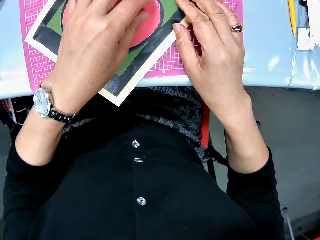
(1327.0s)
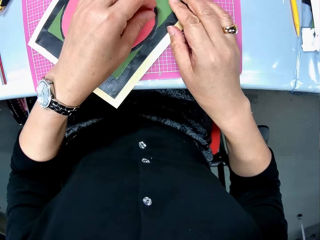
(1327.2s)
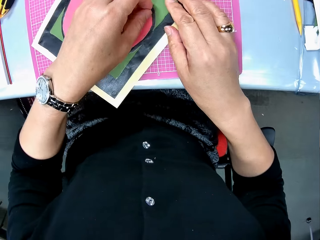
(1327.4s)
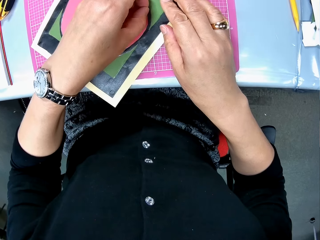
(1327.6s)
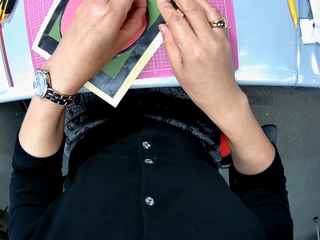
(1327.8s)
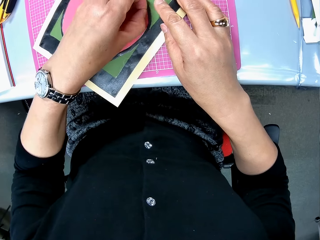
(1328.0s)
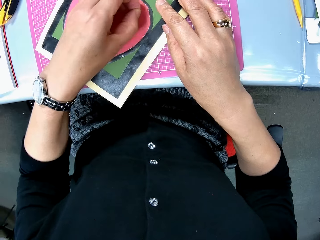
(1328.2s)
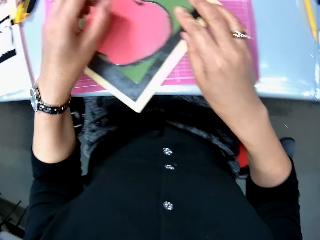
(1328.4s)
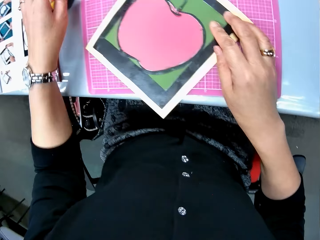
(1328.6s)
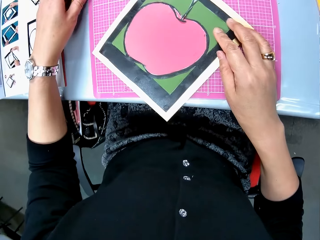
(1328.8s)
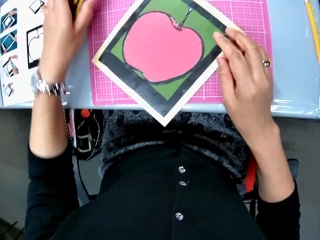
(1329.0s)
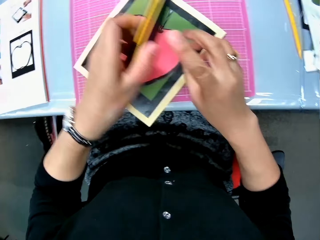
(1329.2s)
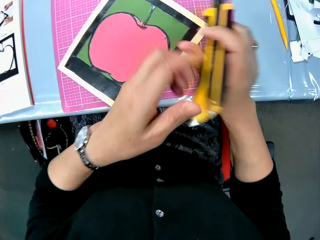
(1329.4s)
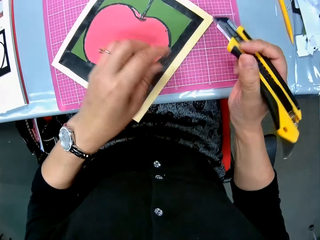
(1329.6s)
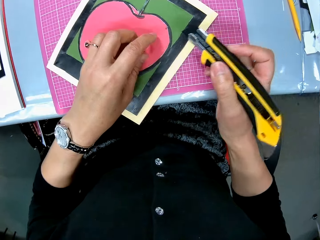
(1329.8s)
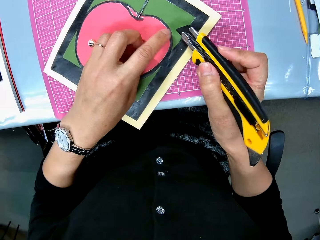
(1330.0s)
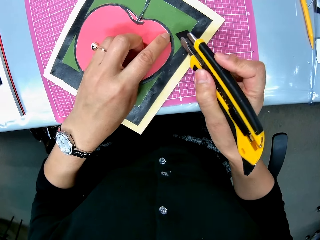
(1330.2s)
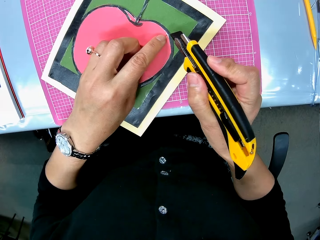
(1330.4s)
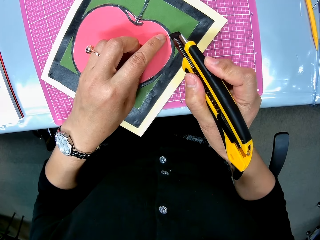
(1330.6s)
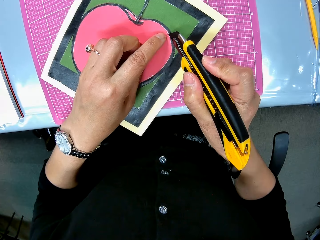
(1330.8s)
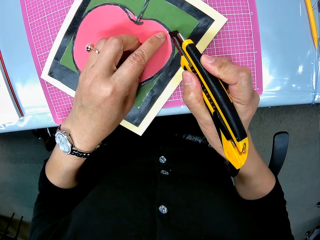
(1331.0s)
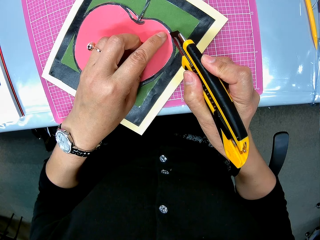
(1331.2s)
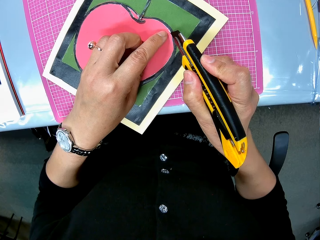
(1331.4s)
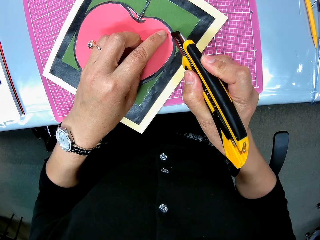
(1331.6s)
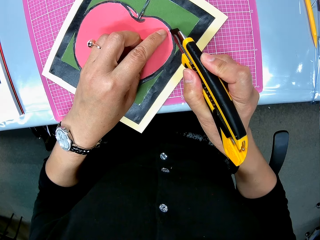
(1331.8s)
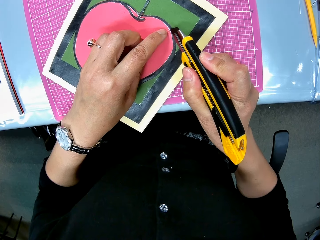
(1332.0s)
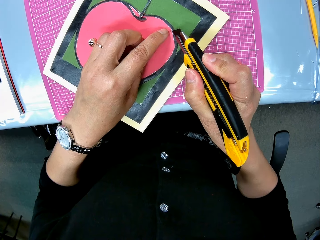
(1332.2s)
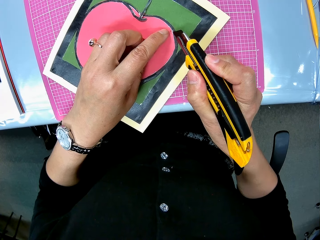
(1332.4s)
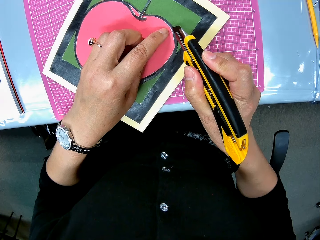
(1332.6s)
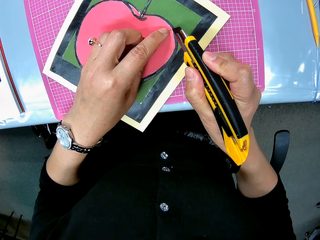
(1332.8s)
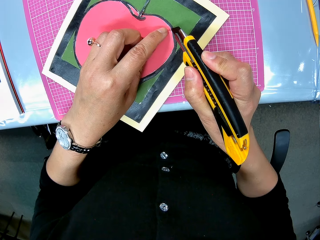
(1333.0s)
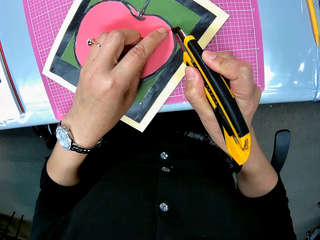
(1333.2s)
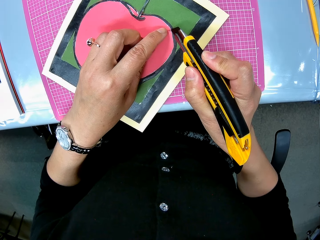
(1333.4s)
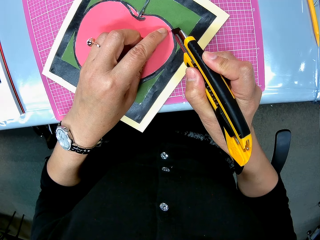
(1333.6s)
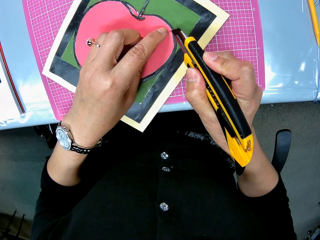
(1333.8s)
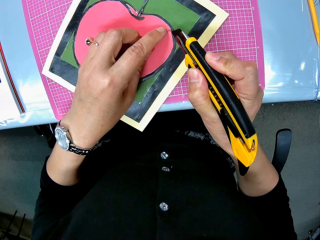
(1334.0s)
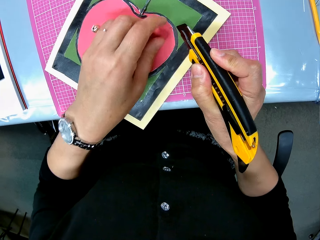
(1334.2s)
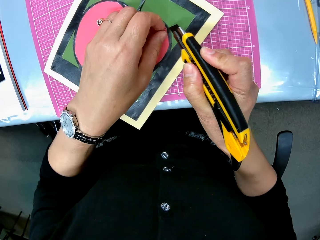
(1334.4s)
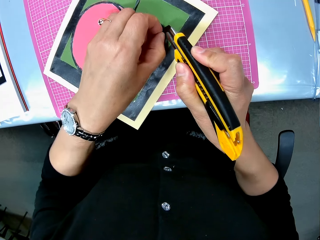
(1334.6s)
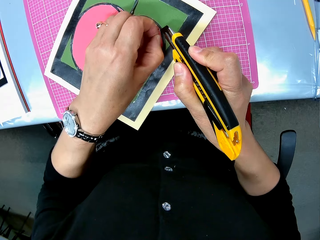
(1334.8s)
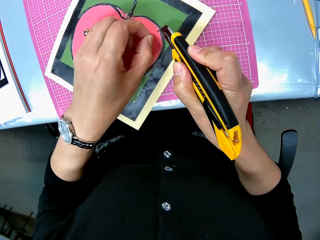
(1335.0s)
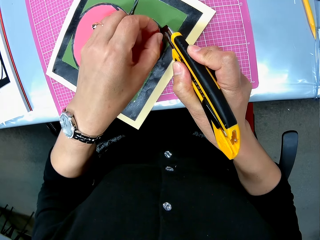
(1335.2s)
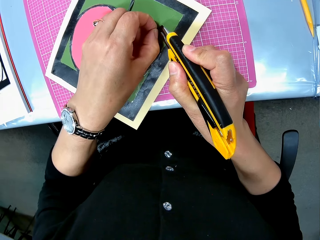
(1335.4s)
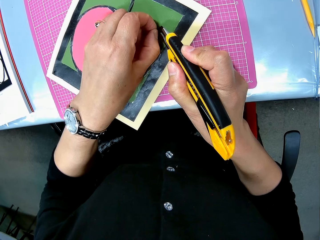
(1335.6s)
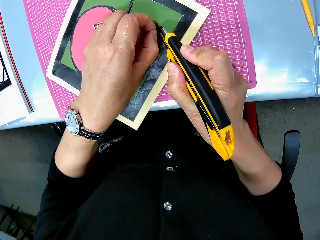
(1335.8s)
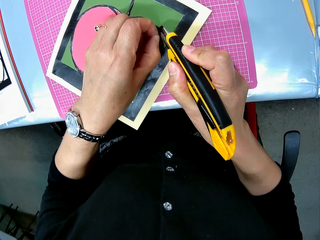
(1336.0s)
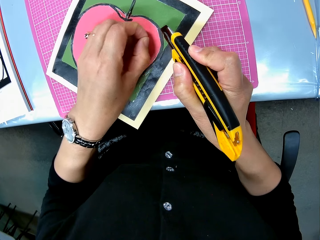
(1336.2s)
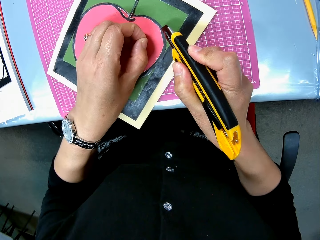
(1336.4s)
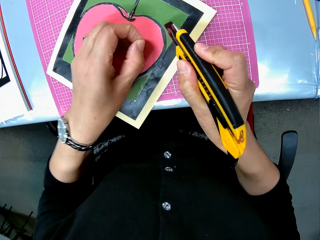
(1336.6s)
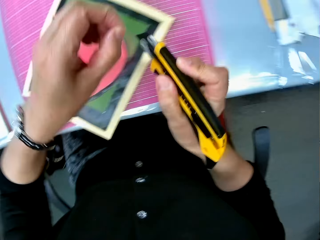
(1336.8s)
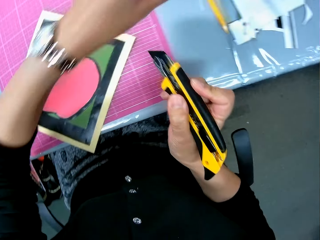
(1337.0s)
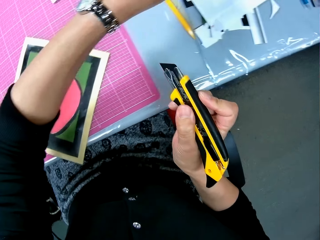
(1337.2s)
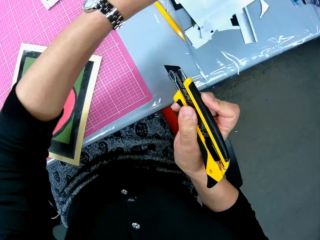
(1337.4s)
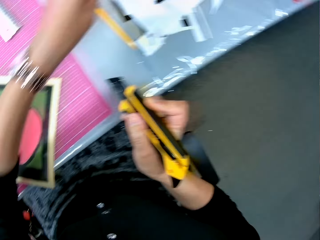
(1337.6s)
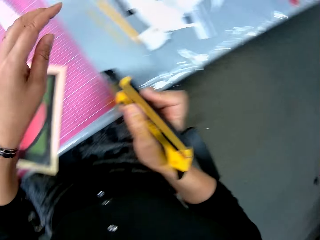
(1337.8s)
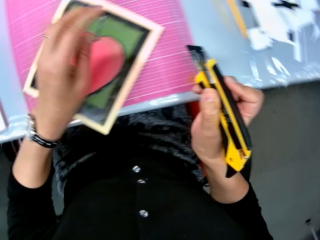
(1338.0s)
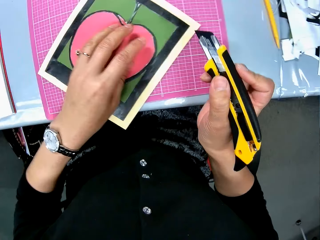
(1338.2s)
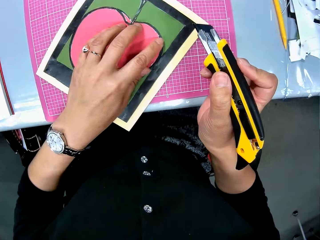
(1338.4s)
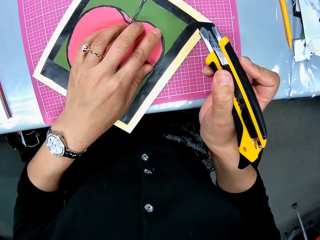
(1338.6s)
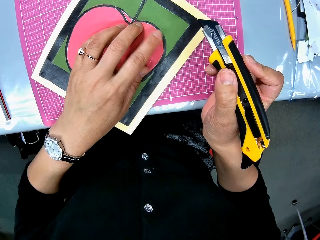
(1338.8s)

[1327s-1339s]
The camera wearer puts the paper on the table. They pick up the cutter from the table. They continue to cut the cardboard with the cutter. They remove excesses.

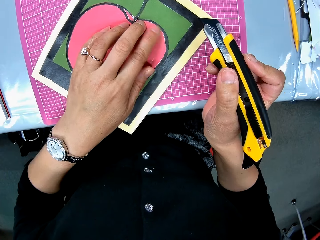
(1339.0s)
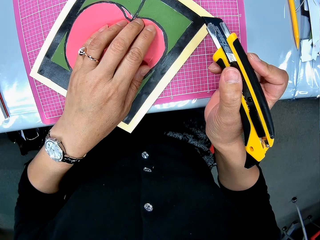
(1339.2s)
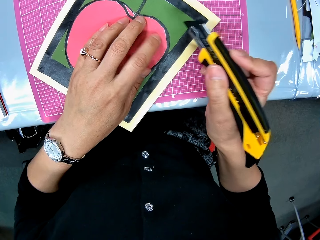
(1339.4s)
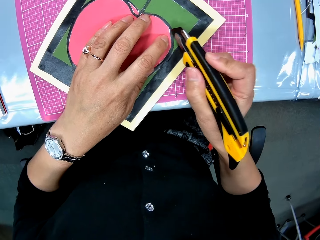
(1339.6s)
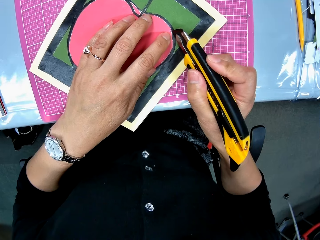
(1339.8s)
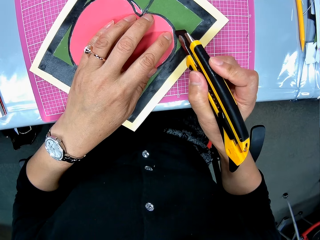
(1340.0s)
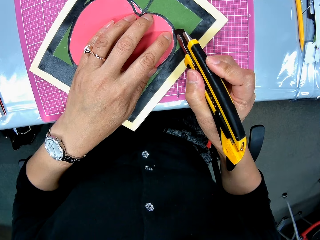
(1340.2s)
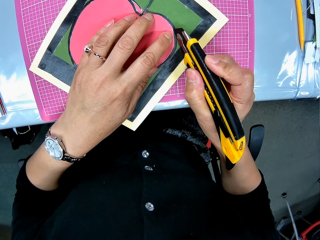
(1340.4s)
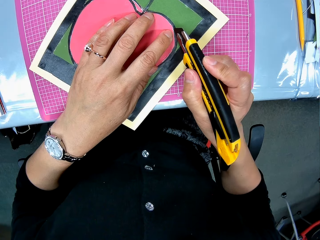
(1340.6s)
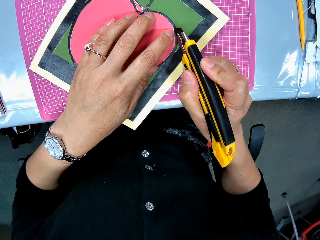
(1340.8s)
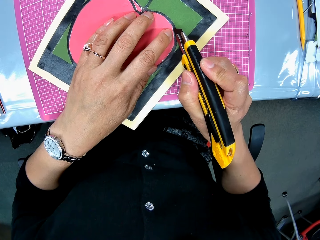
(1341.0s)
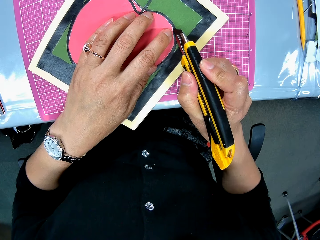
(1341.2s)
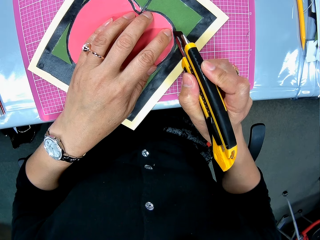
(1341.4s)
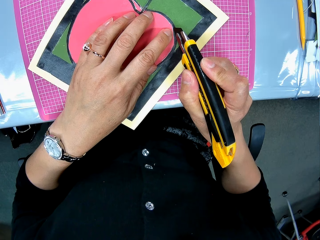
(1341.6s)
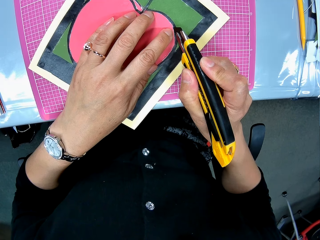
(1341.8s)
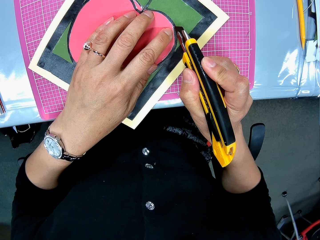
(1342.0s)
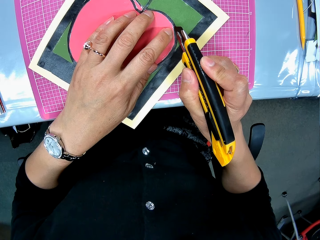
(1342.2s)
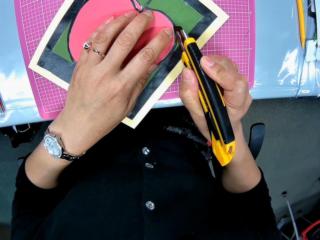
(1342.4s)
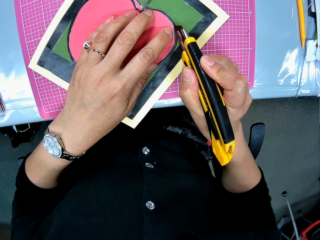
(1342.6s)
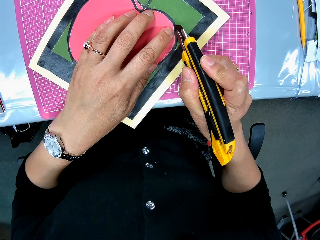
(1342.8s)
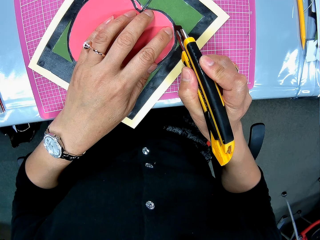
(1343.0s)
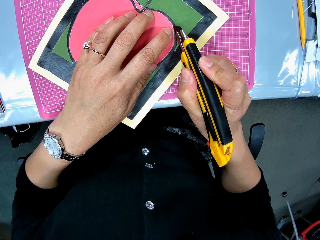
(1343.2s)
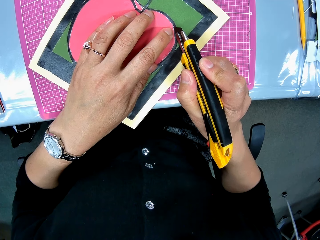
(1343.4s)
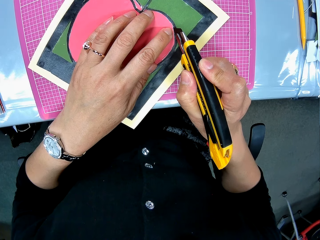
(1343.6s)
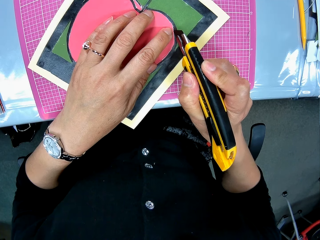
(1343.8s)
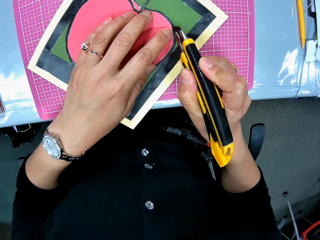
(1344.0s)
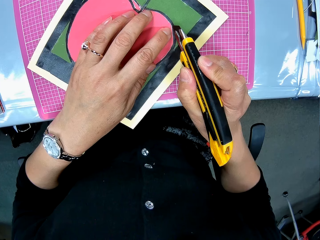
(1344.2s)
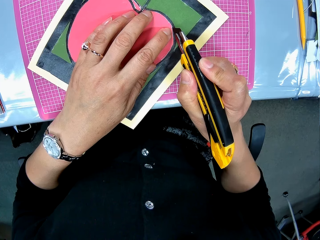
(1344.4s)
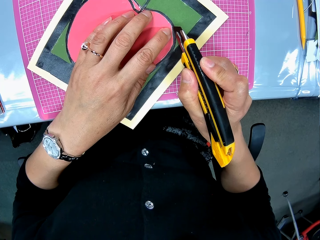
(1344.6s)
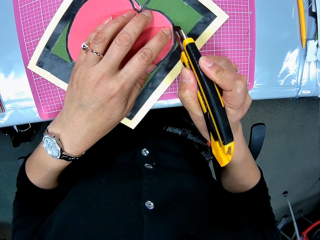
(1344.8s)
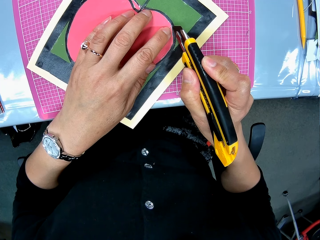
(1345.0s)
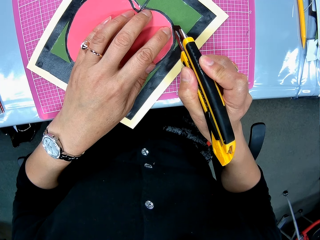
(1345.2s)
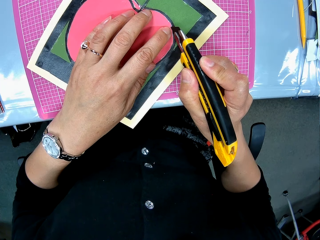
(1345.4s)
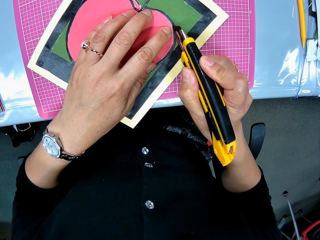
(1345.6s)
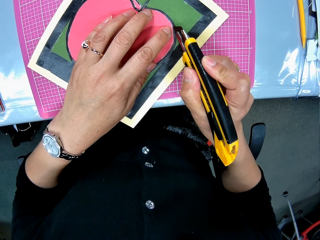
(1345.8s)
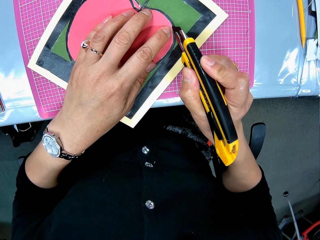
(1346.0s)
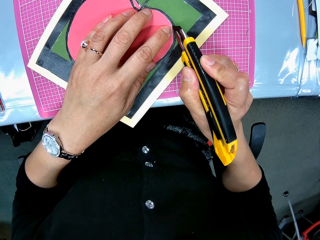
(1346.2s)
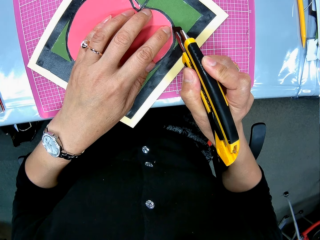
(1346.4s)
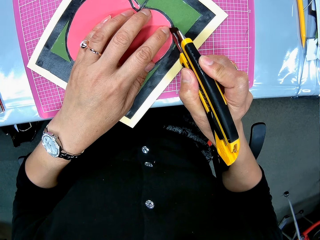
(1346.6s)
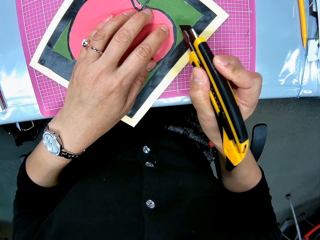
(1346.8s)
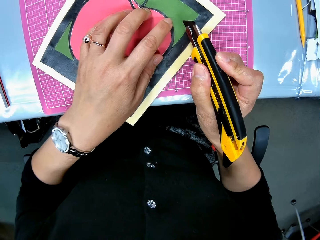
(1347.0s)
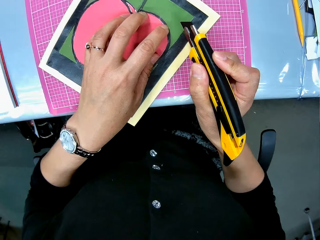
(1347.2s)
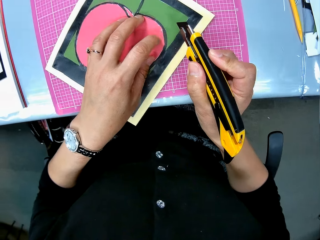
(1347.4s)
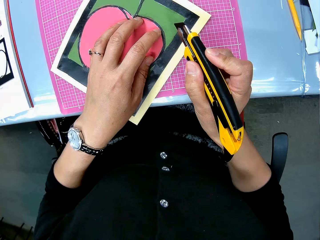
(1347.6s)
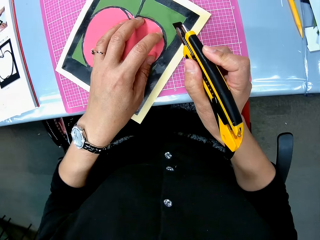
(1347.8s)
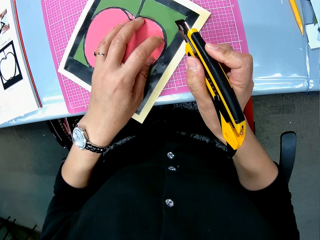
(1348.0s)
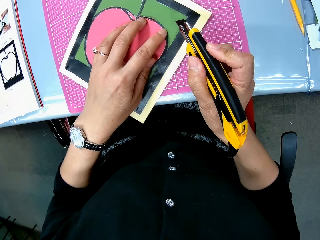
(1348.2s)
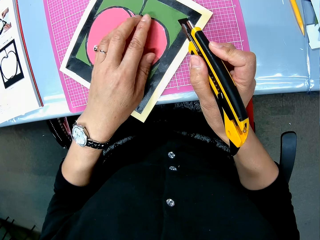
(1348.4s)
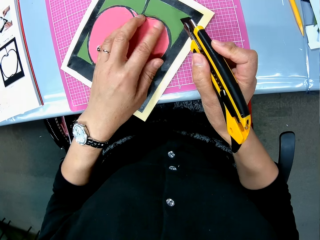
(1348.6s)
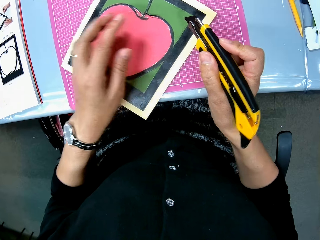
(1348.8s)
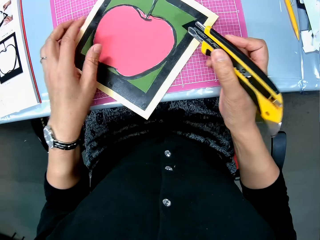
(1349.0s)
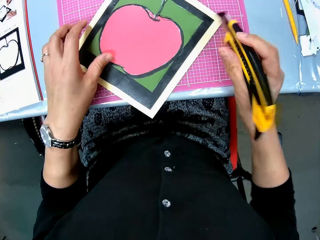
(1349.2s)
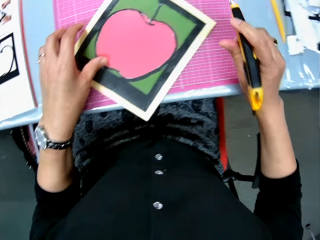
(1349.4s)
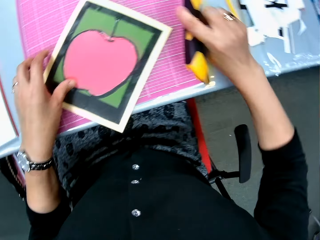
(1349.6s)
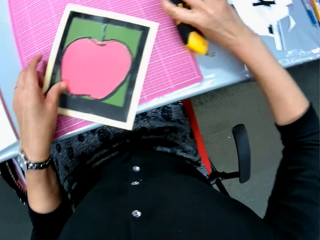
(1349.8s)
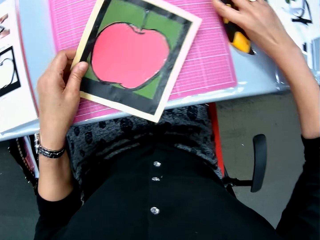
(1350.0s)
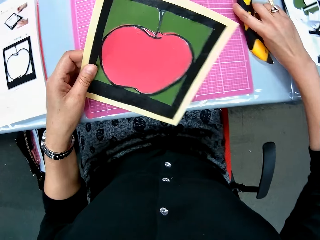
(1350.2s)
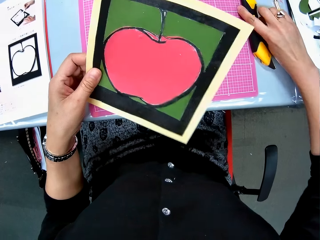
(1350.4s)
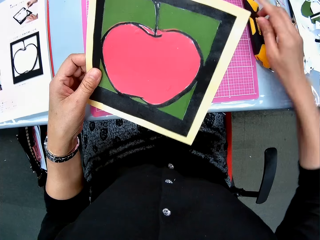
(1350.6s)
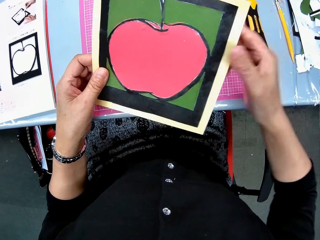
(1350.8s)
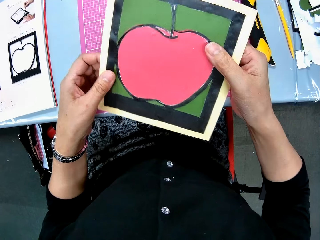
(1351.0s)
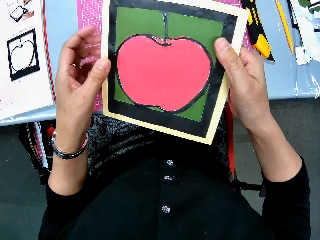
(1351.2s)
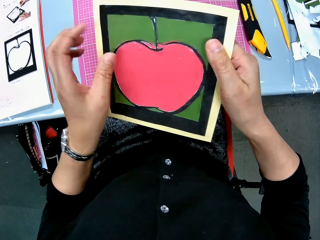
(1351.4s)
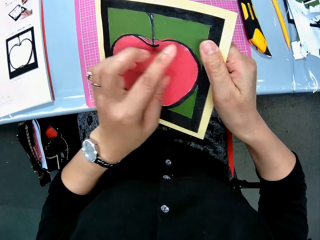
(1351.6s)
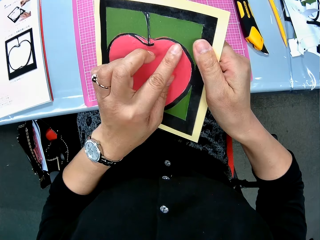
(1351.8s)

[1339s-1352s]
The camera wearer continues to cut the cardboard with the cutter. They remove excesses. They drop the cutter on the table. They pick up the cardboard or drawing from the pink sheet. They stare at the drawing. They touch the drawing.
